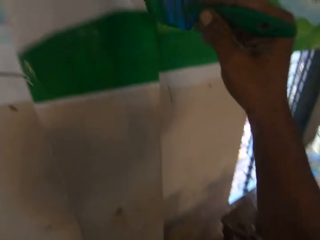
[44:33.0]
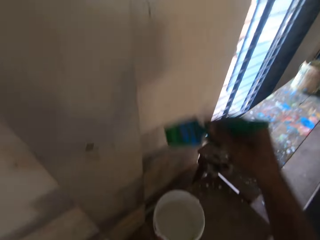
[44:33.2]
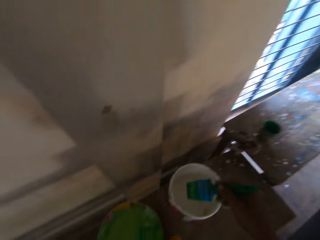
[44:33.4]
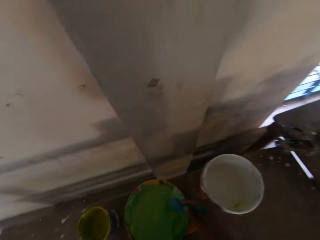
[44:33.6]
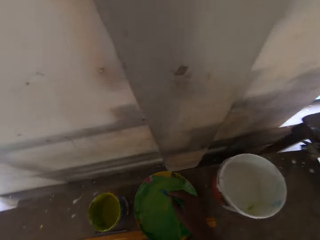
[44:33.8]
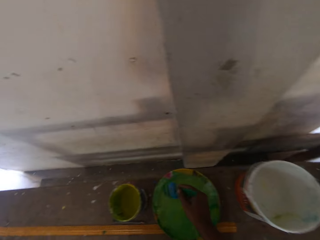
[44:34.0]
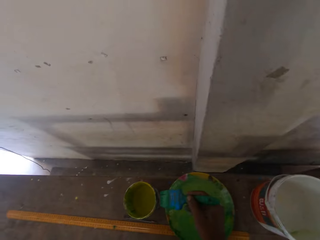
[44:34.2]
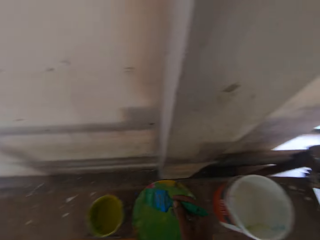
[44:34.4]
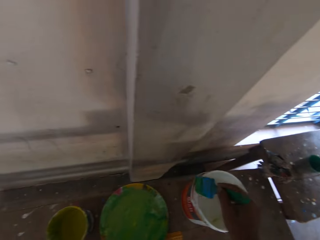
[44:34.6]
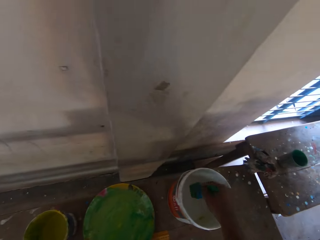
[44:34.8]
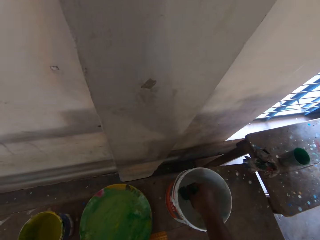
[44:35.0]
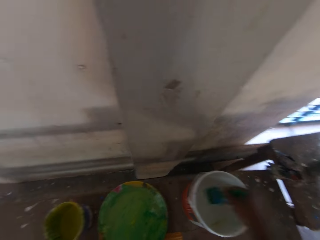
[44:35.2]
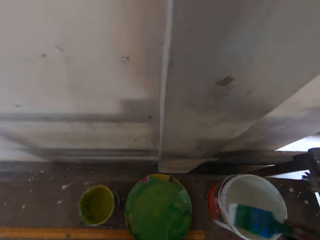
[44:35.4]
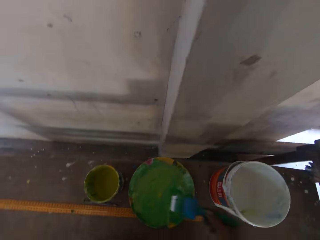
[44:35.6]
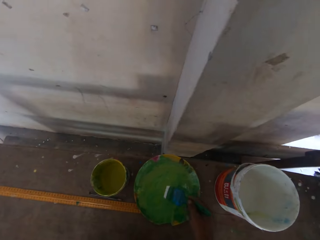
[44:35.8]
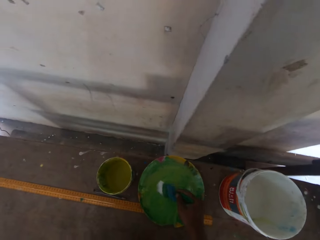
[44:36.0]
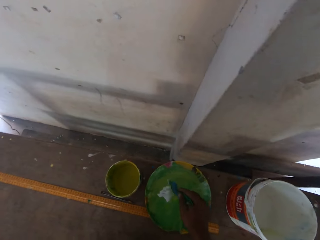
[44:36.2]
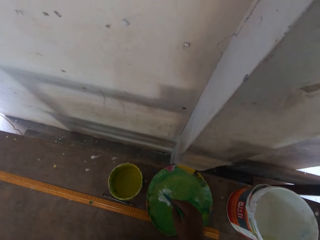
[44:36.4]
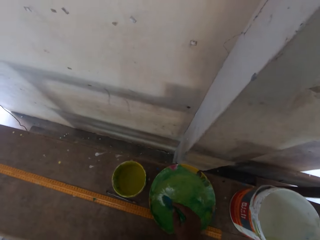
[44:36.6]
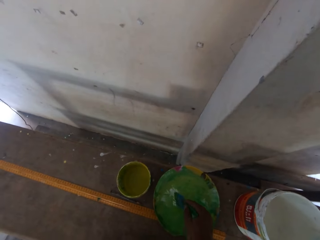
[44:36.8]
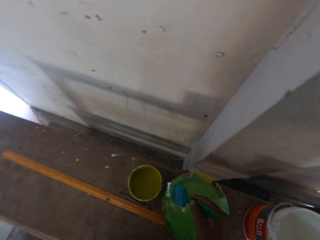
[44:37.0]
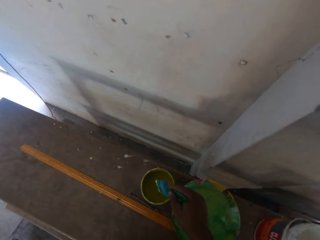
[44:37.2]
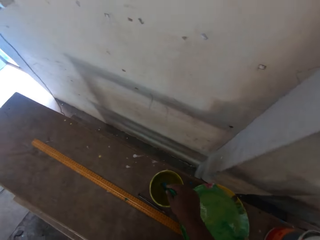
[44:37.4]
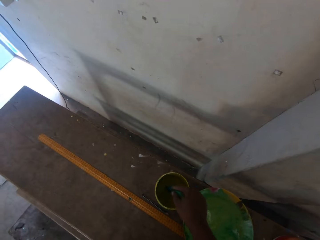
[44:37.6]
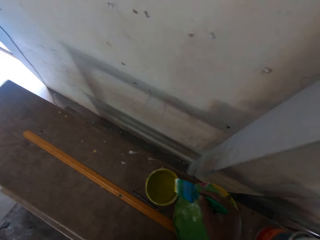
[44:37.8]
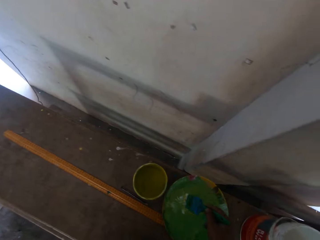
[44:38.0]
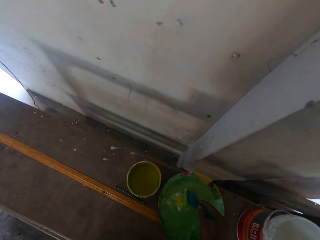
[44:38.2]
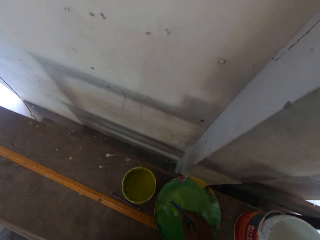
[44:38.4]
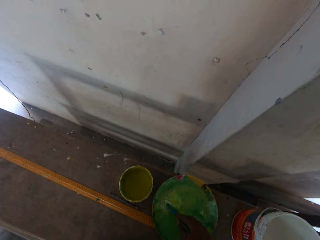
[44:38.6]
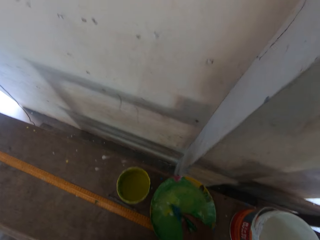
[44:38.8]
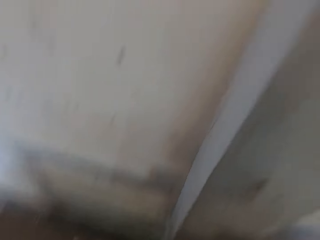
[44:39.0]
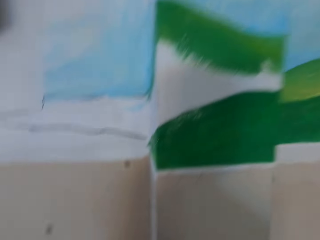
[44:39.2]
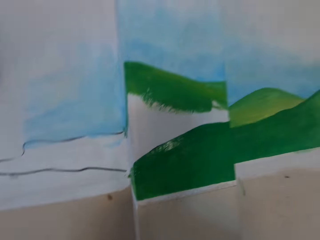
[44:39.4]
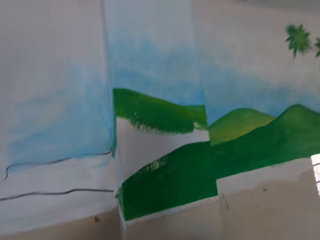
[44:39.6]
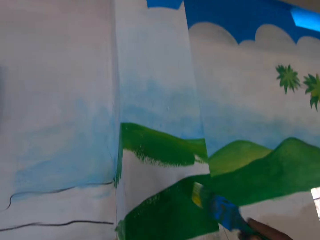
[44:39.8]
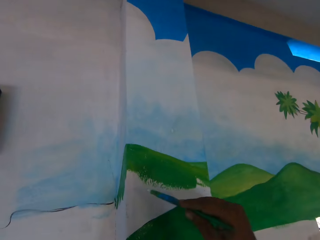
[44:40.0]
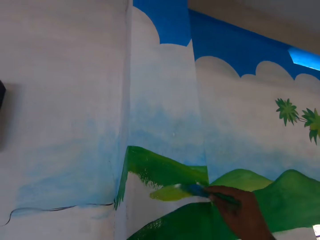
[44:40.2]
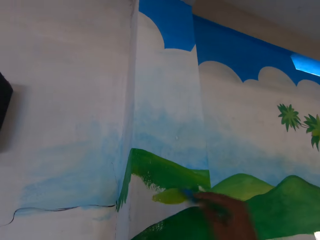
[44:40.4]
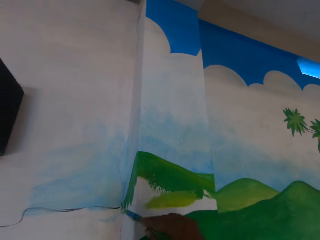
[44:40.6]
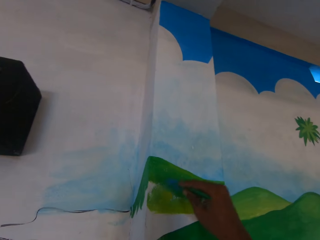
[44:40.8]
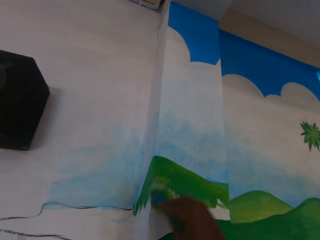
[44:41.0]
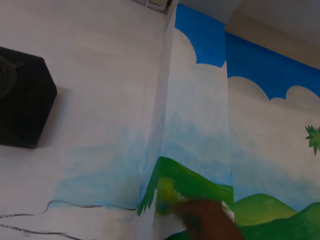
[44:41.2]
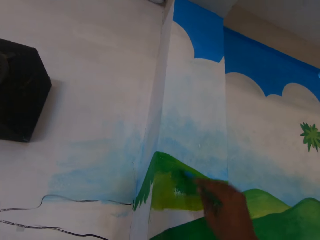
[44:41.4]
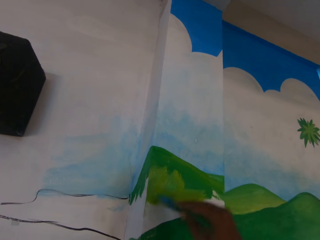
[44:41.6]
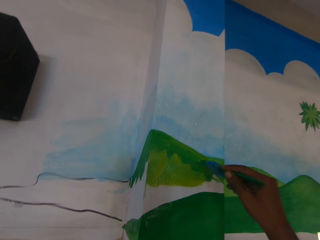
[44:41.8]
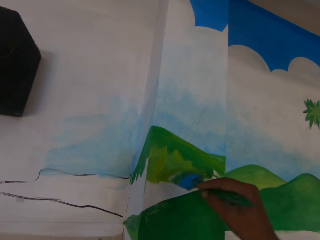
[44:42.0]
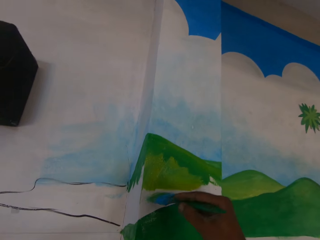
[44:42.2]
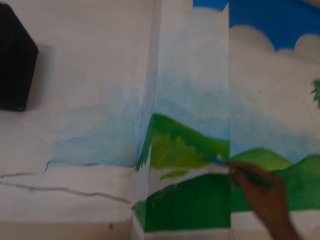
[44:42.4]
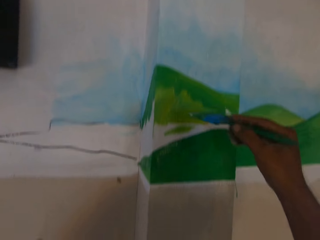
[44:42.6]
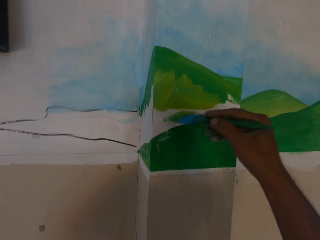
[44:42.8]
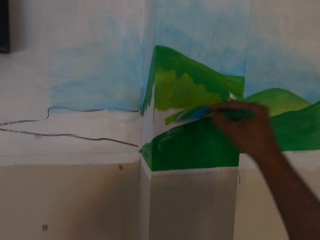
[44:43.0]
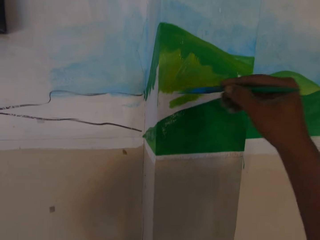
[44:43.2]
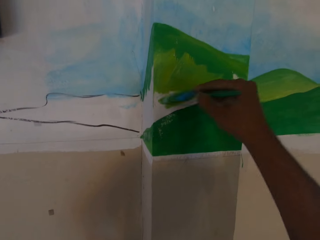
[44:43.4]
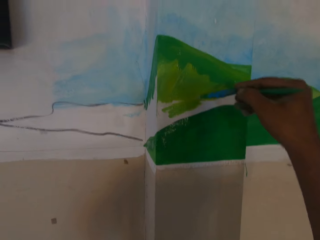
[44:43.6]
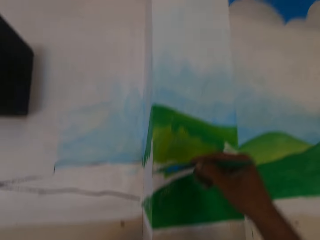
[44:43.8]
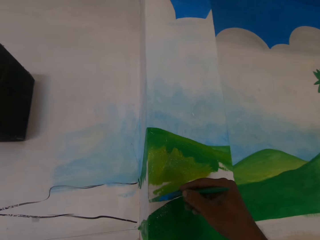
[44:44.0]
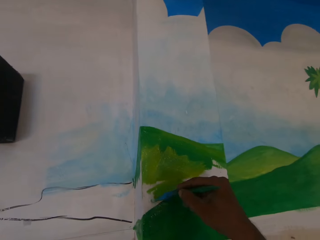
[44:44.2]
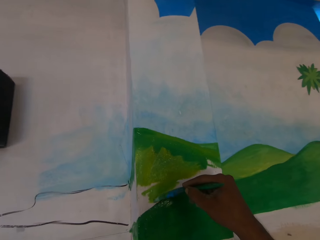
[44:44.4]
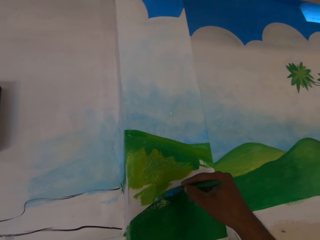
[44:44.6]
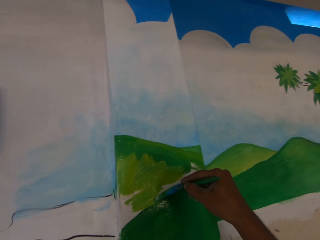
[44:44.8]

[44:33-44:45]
The camera wearer dips the paintbrush into the white paint in the paint container with his right hand. He dips the paintbrush into the green paint on the painting plate with his right hand. He dips the paintbrush into the yellow paint in the paint container with his right hand. He dips the paintbrush into the green paint with his right hand. He paints the wall with the paintbrush in his right hand.

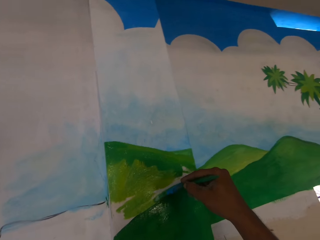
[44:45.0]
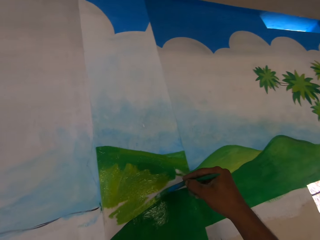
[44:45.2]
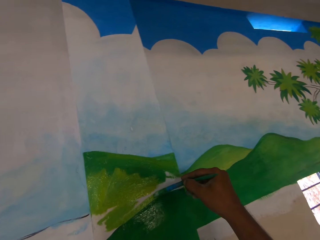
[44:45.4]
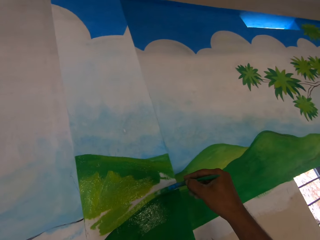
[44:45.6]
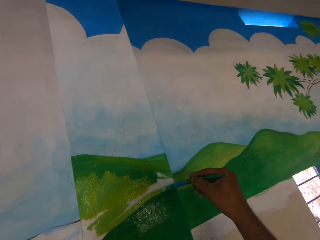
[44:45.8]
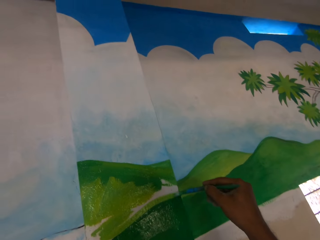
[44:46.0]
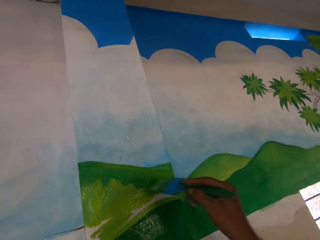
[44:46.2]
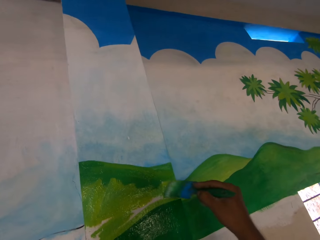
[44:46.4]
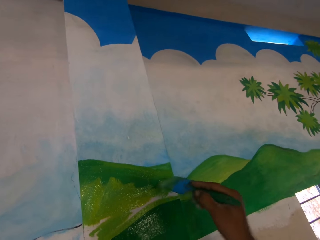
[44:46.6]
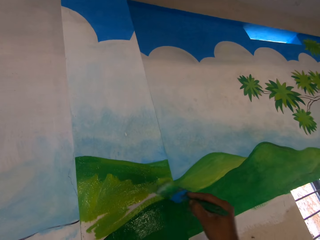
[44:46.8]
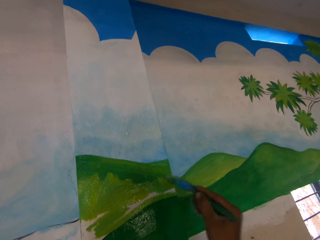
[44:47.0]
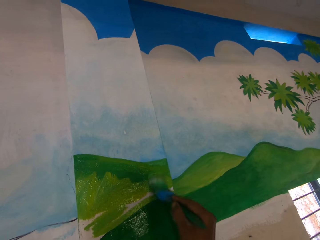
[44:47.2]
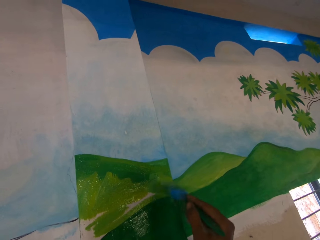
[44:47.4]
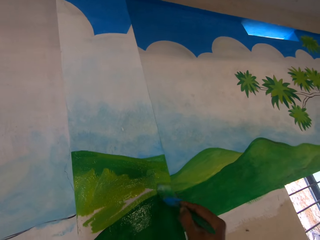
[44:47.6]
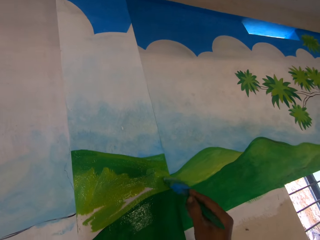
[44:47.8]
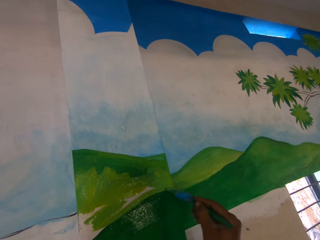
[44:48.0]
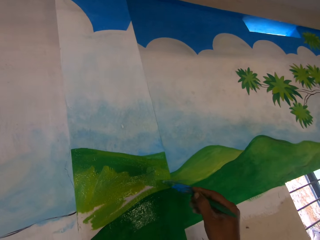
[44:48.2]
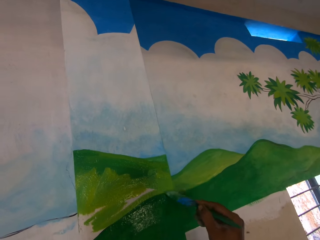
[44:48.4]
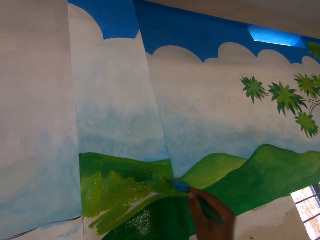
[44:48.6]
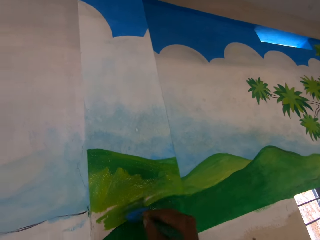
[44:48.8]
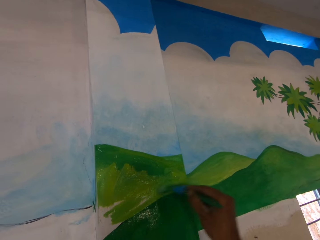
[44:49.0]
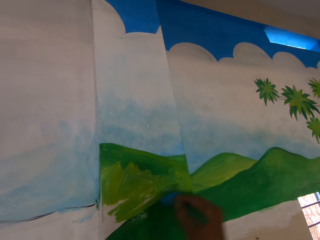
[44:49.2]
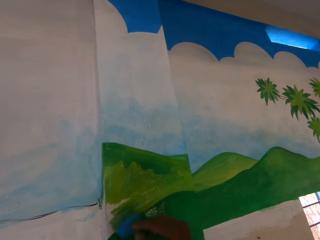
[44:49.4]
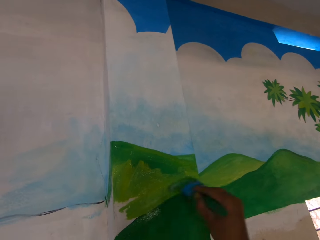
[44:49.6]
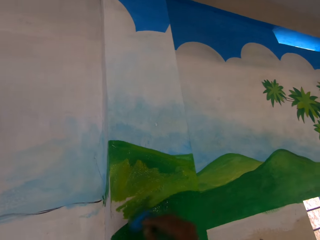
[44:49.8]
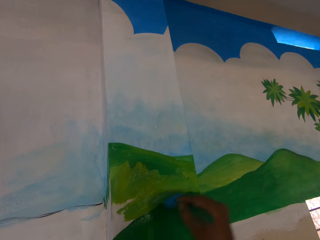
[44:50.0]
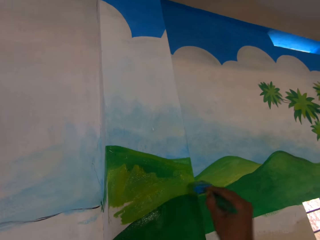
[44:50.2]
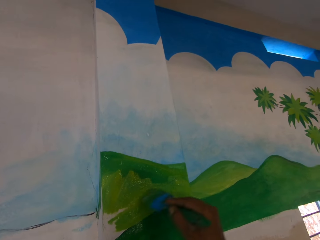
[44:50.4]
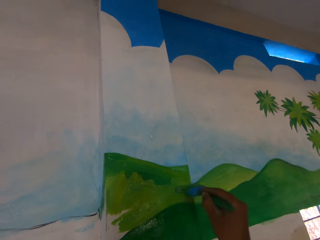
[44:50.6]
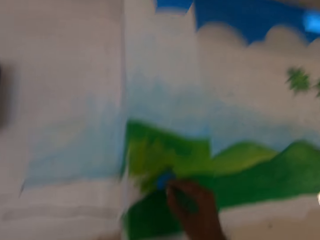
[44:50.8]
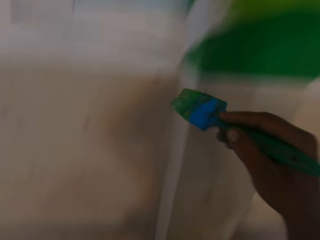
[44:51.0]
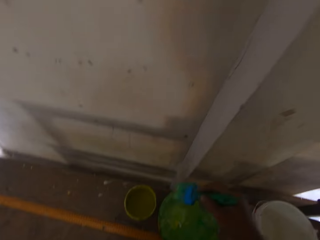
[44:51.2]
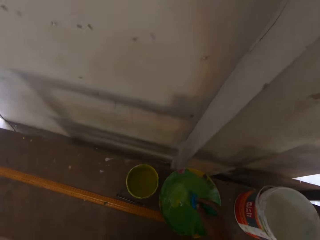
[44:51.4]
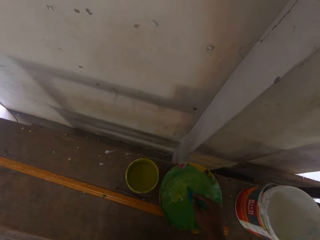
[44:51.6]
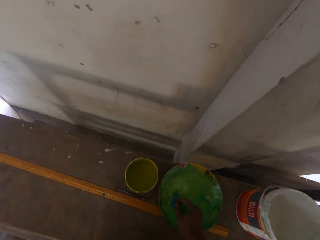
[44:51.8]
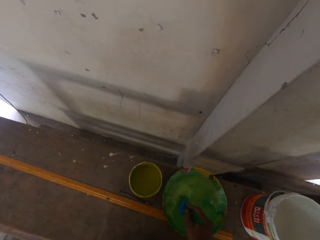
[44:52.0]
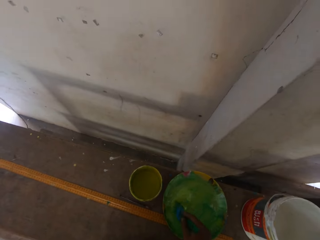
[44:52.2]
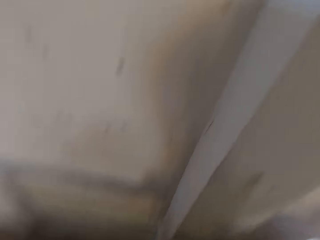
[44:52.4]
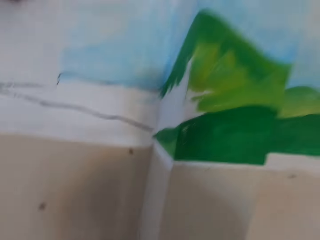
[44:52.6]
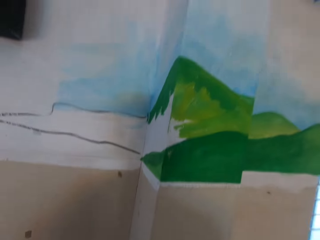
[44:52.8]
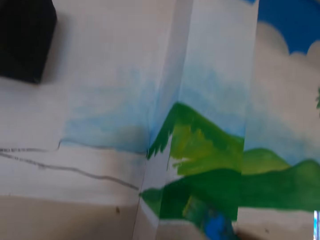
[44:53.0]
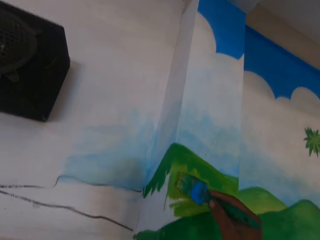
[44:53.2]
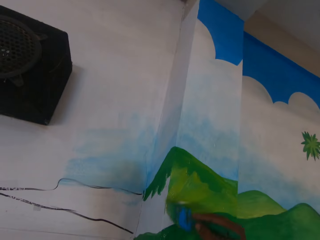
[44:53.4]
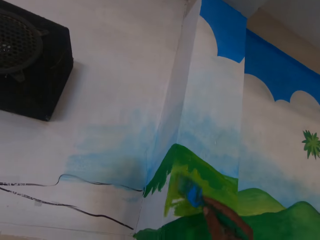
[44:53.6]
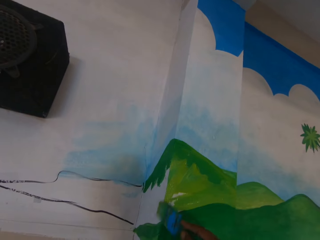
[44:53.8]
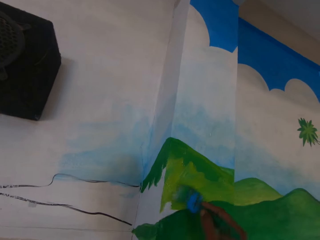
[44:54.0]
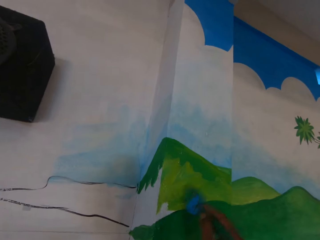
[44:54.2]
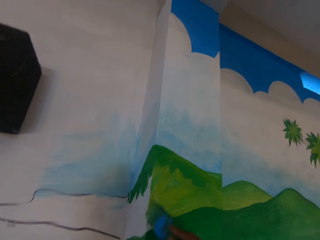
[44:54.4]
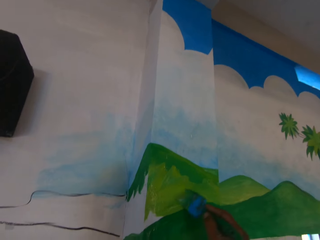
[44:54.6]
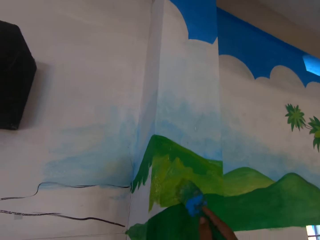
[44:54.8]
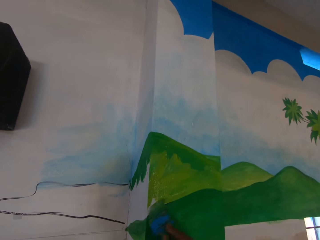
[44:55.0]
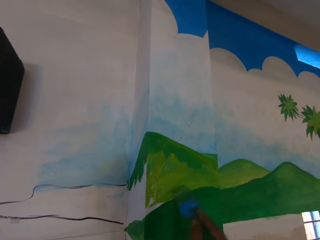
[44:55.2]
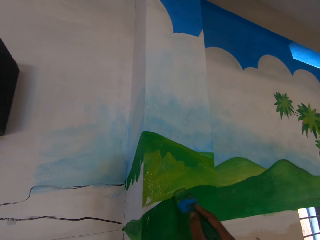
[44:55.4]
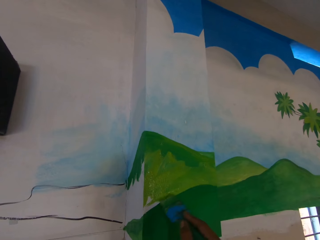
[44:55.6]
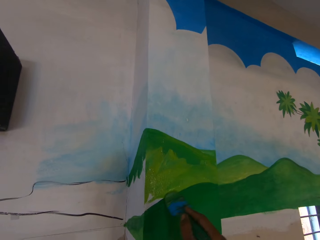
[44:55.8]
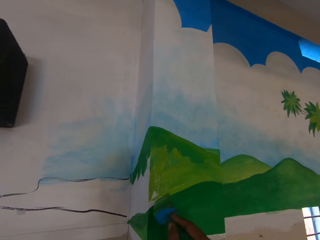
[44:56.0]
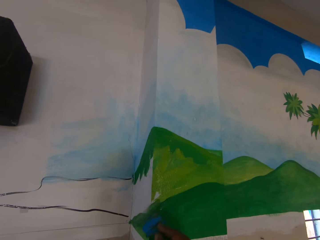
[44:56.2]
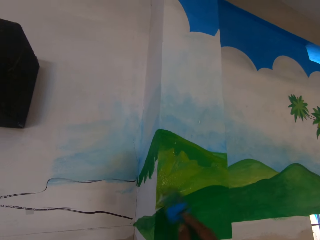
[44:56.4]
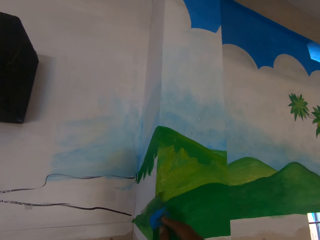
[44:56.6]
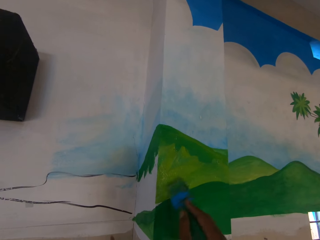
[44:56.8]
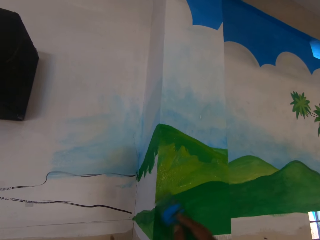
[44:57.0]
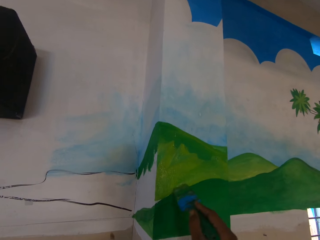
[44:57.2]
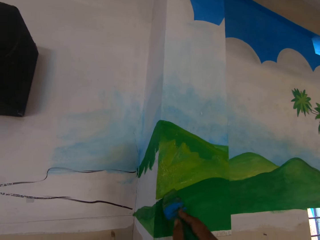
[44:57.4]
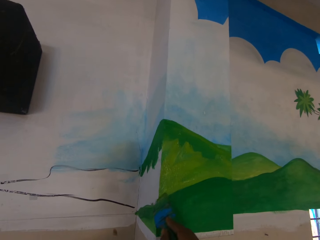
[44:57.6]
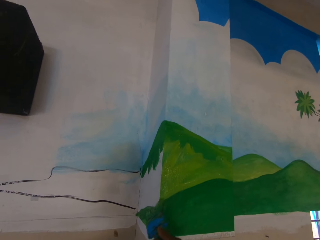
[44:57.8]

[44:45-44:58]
The camera wearer dips the paintbrush into the green paint on the painting plate with his right hand. He paints the wall with the paintbrush in his right hand.
